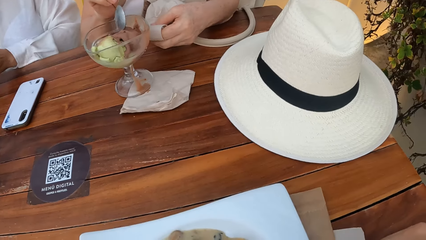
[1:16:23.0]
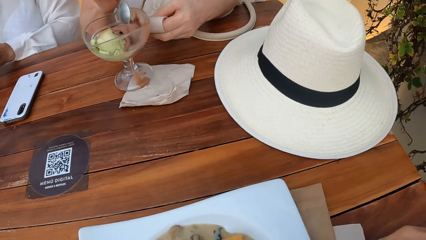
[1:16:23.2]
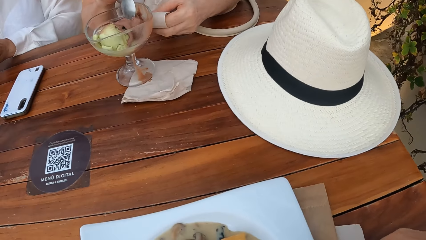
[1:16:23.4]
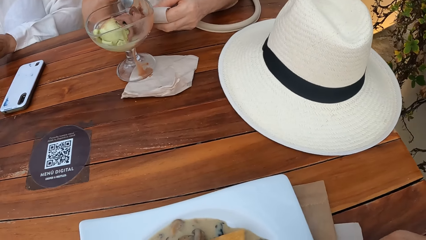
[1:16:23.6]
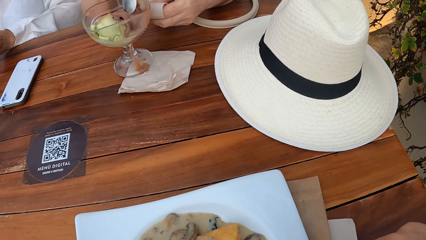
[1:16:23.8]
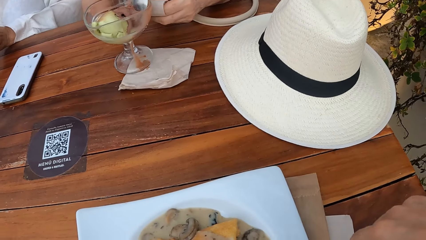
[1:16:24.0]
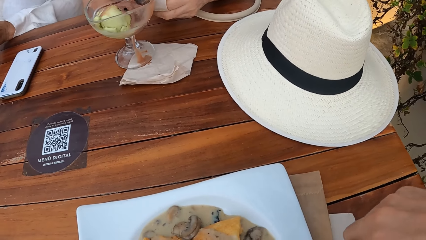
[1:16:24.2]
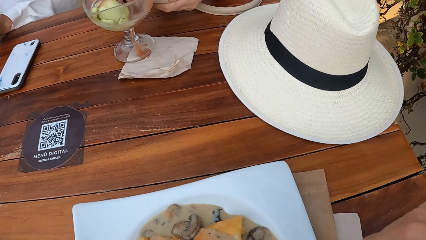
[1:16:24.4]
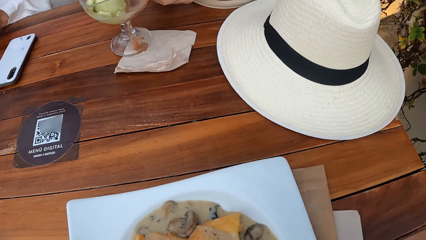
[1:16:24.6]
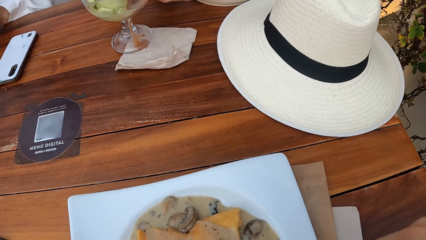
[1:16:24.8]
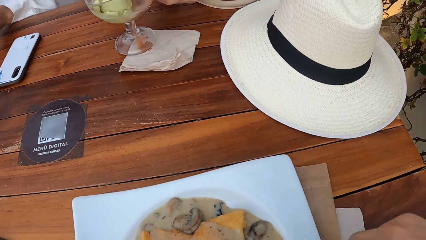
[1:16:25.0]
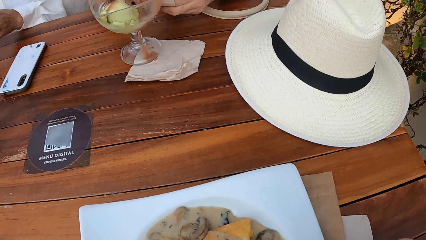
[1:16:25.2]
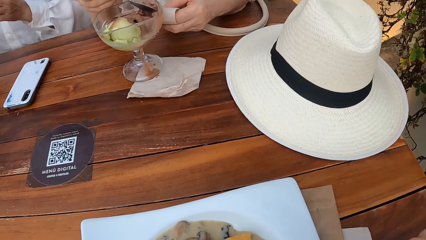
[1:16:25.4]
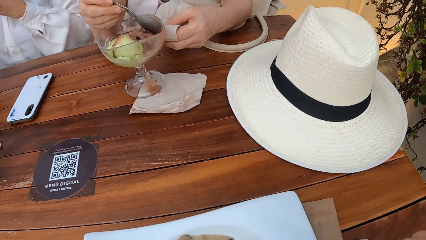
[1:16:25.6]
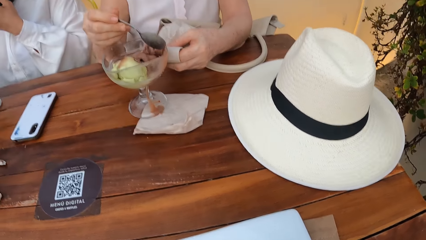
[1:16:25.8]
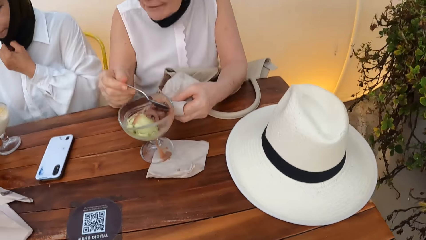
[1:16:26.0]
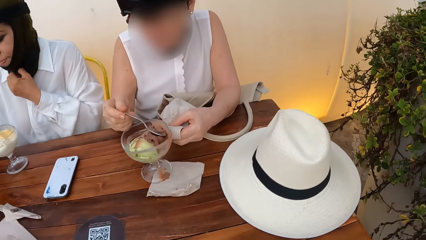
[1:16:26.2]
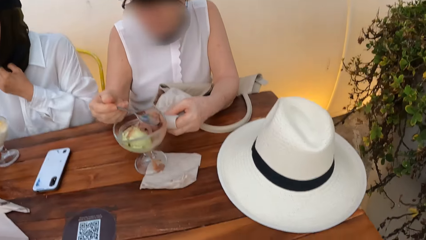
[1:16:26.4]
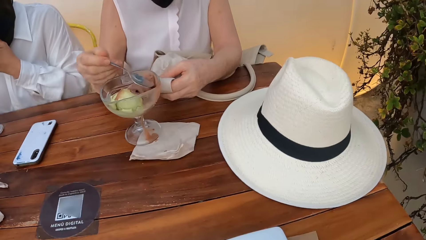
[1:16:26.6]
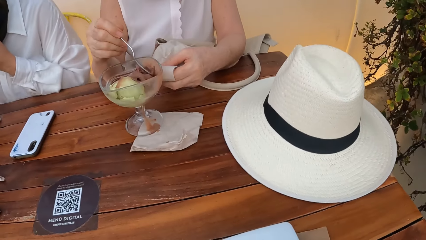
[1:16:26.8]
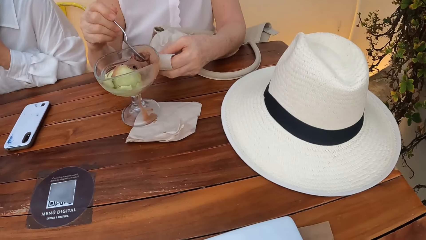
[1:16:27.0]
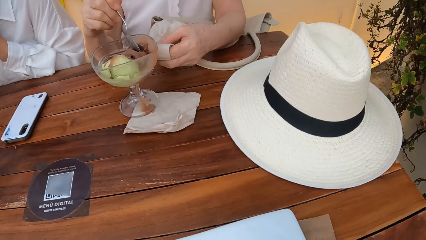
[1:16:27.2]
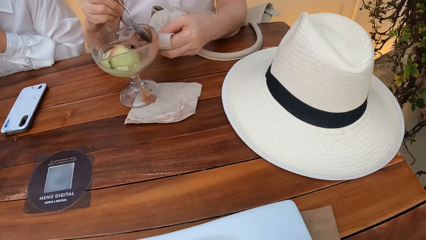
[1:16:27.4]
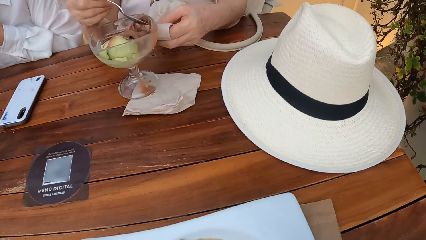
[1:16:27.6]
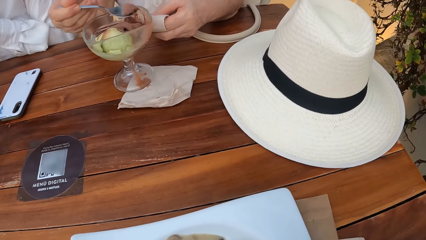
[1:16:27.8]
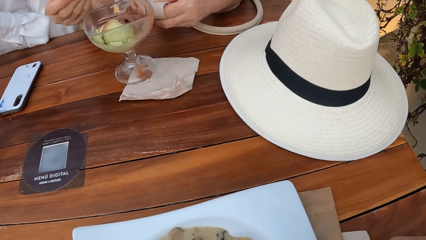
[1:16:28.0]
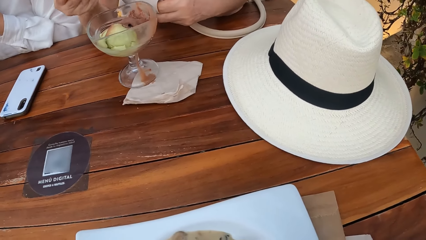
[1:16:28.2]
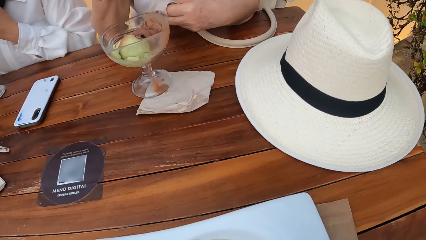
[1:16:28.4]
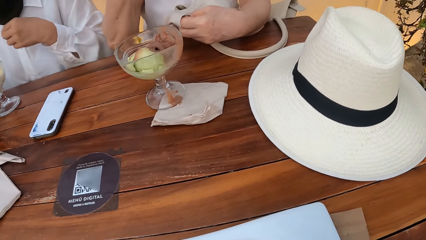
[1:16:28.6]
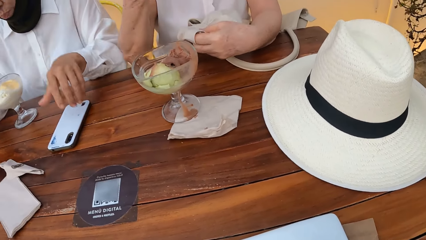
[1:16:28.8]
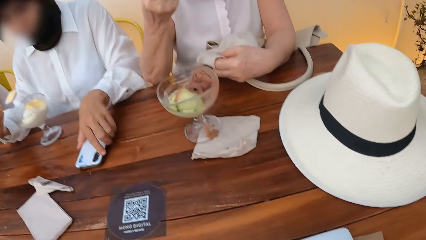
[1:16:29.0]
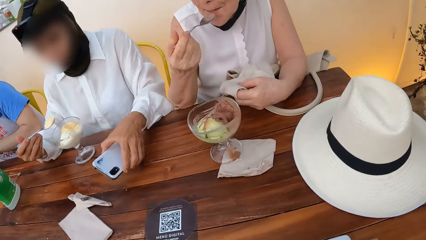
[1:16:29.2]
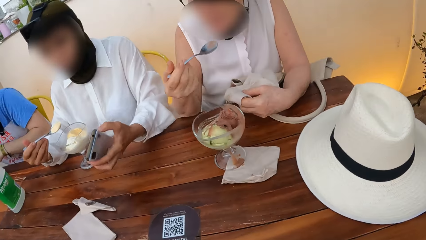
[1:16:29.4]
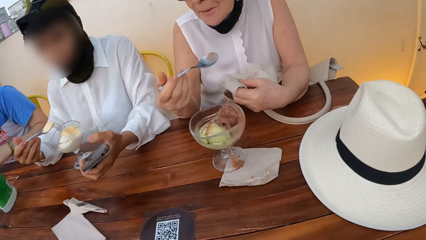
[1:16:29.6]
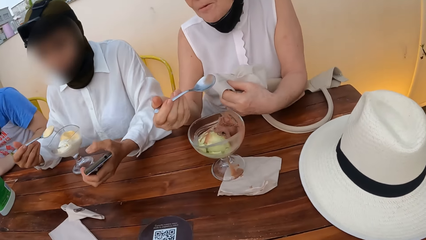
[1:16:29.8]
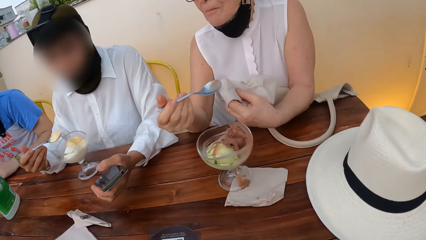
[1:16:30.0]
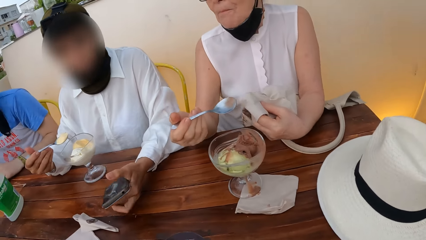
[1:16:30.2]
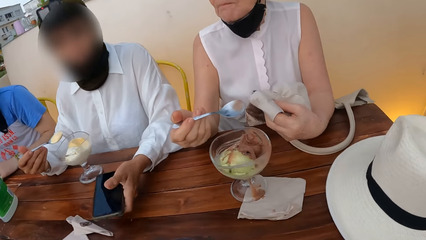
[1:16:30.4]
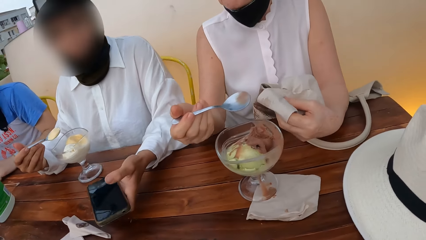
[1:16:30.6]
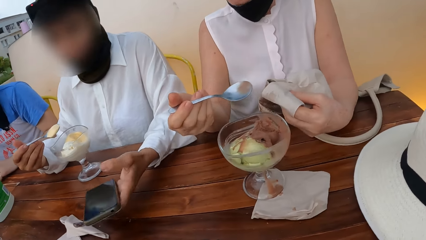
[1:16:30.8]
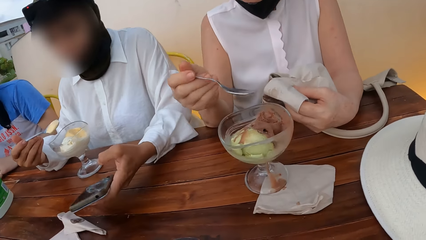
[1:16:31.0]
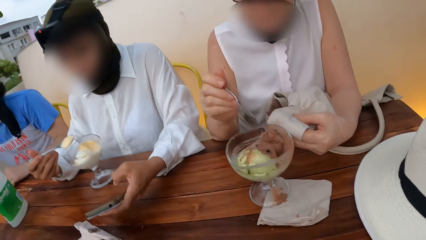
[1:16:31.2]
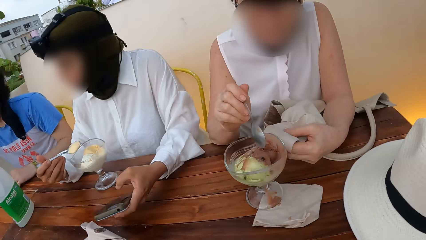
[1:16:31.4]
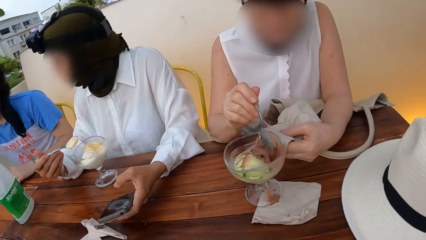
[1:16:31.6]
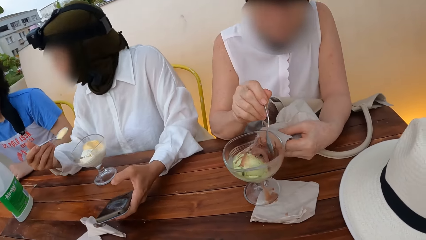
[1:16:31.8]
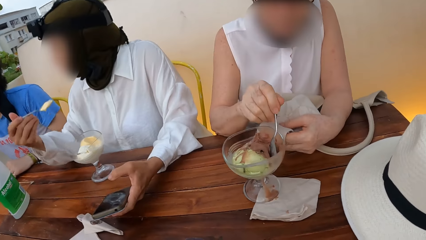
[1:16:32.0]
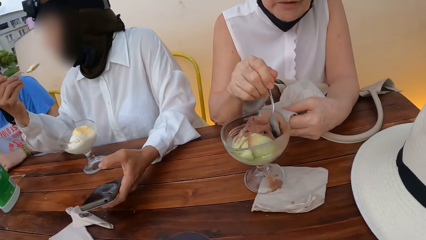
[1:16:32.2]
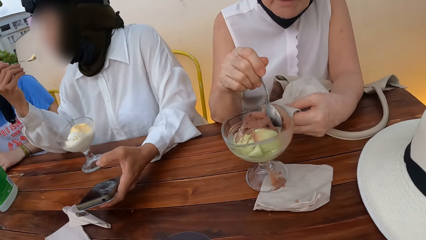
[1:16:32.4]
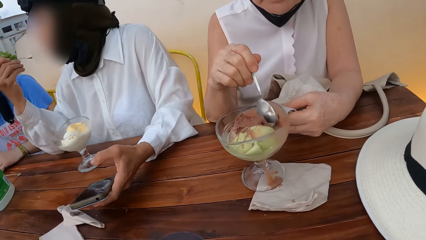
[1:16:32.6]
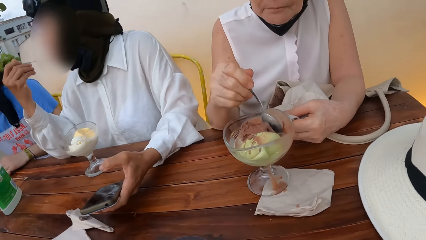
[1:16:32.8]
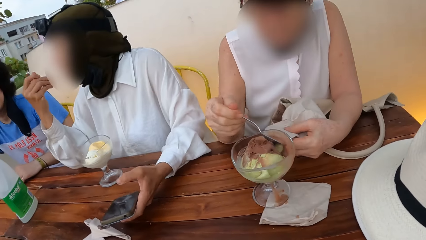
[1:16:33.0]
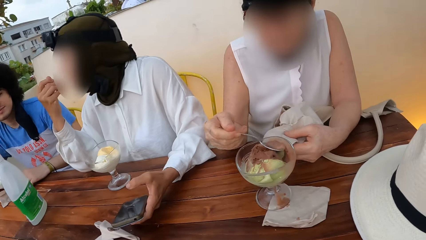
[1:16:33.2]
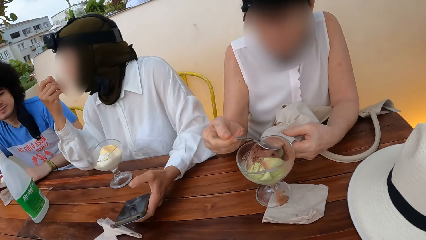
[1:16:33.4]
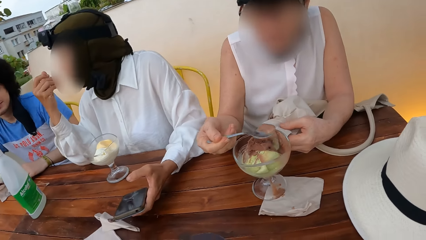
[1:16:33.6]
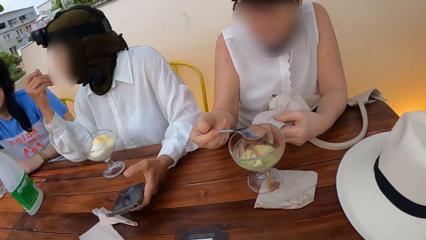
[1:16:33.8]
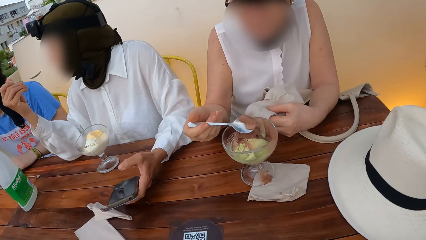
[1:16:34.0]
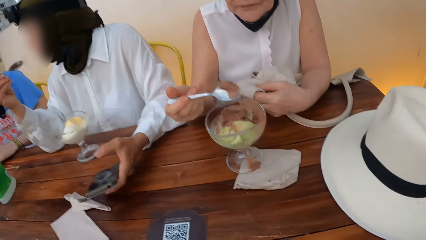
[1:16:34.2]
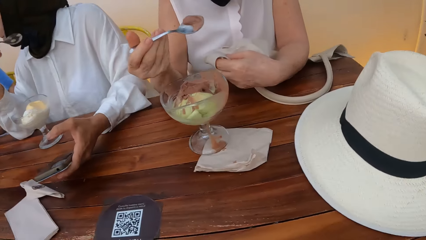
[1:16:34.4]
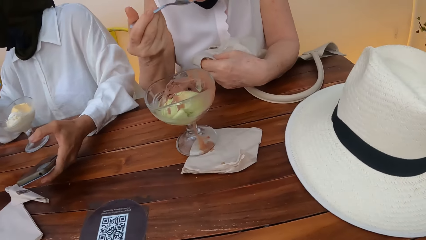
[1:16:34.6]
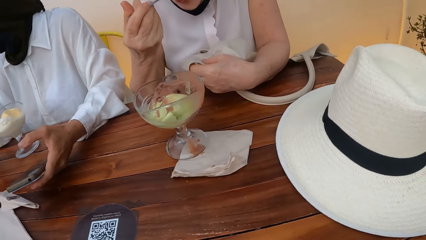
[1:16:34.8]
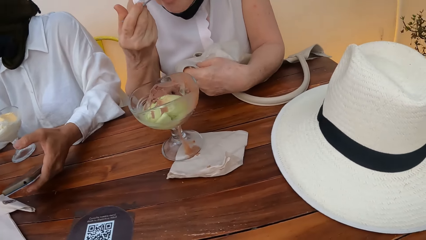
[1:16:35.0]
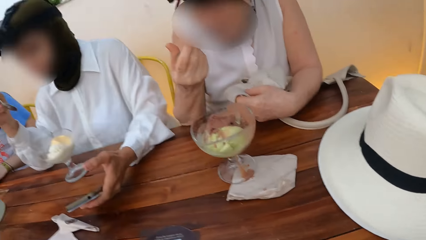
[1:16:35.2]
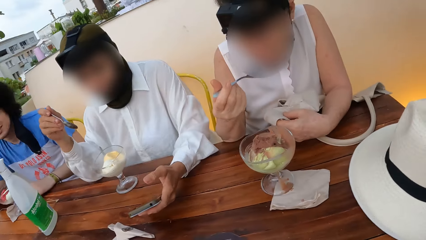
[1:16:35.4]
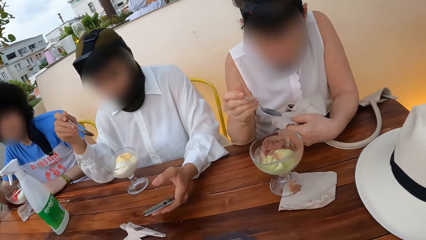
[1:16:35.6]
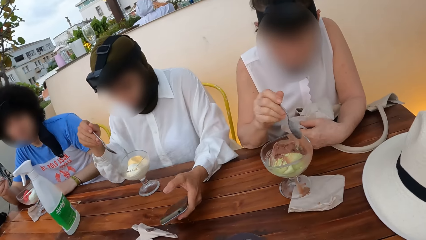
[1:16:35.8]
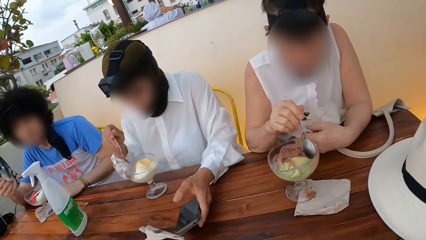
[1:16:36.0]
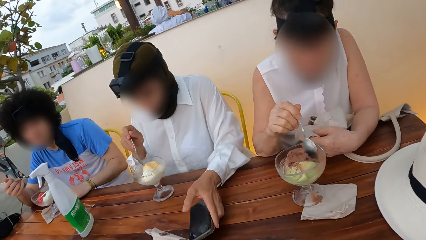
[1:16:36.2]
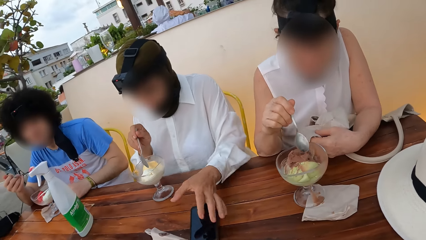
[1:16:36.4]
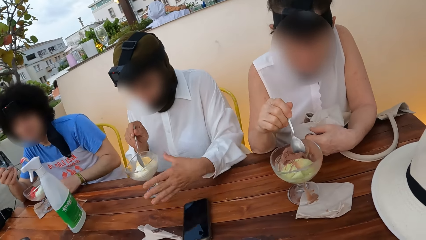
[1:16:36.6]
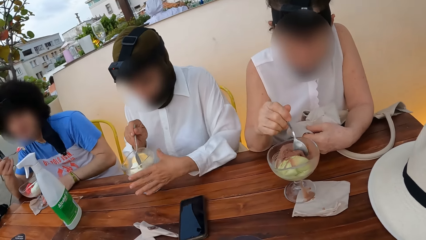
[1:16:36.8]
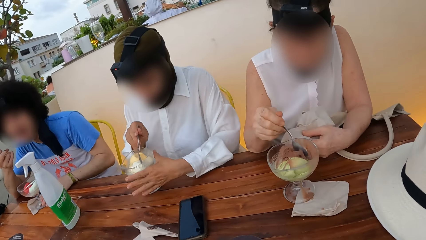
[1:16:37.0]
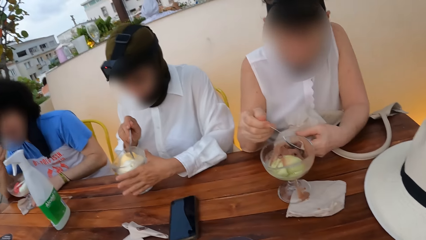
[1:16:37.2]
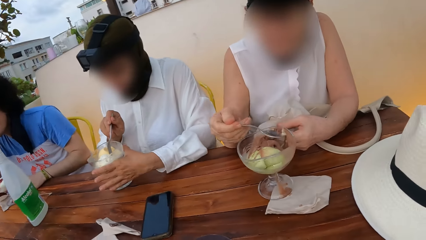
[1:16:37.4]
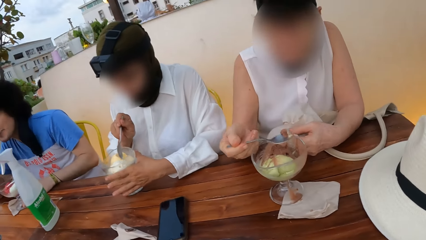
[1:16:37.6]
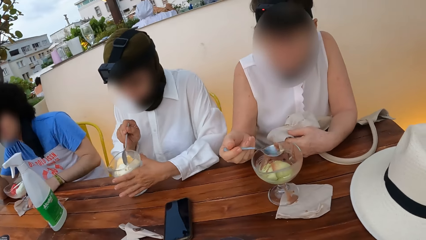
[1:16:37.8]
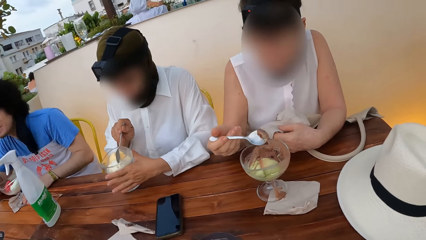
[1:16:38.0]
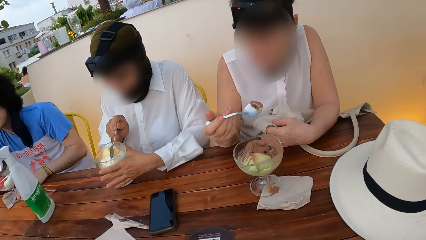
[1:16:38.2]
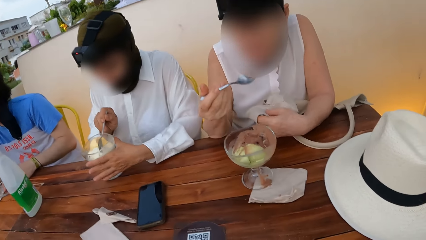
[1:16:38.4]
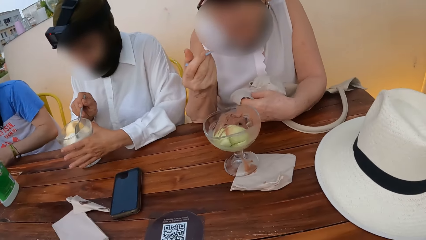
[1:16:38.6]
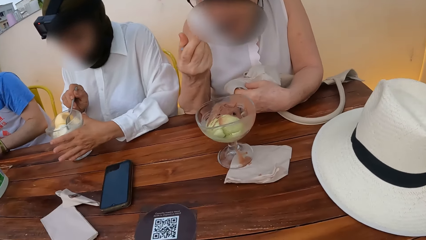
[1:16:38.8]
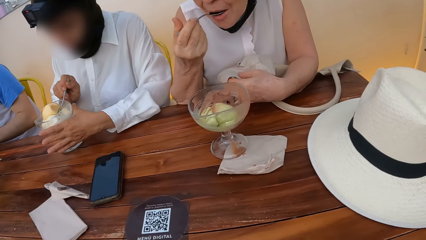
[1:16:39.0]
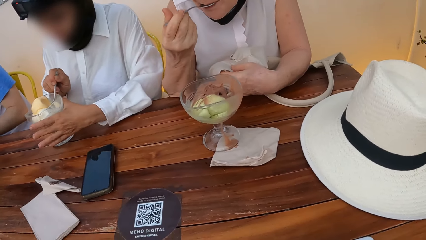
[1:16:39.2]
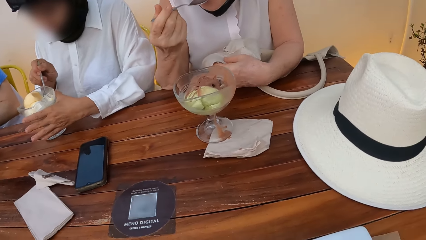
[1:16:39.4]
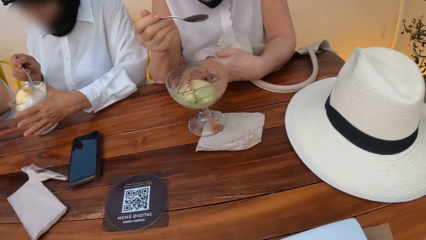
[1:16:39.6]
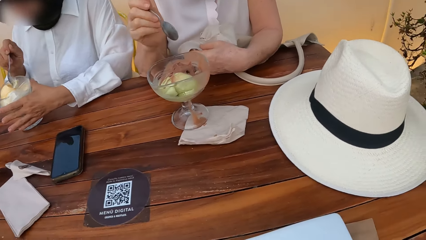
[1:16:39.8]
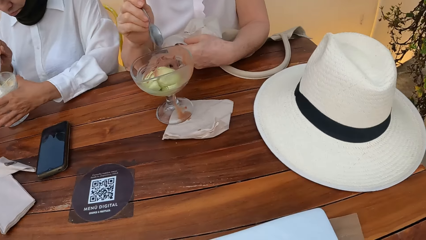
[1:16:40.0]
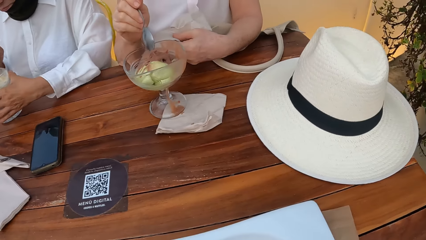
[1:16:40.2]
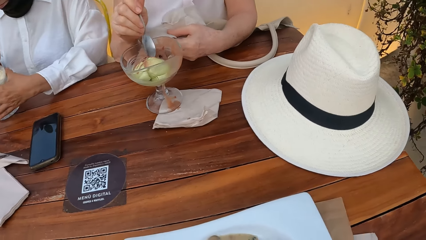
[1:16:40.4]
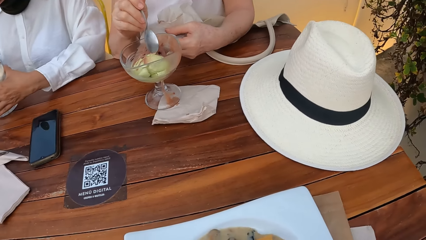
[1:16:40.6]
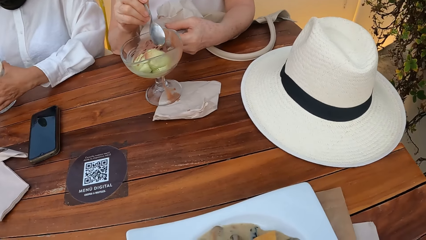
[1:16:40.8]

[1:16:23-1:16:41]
The camera wearer eats food from a plate on a dining table. A woman scoops the food with the spoon. Another woman eats ice cream. The other woman picks a smartphone on the table. The other woman interacts with a person. The other woman eats the food. The first woman eats the food. The other woman places the smartphone on the table. The other woman eats ice cream. The other woman holds the glass with the left hand.
